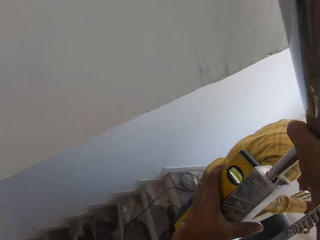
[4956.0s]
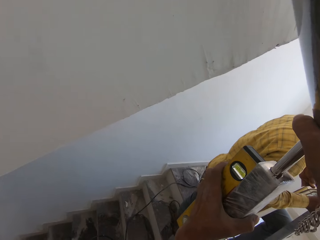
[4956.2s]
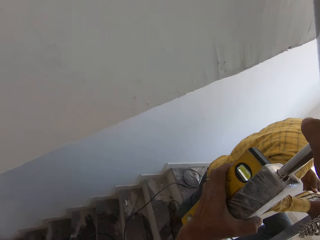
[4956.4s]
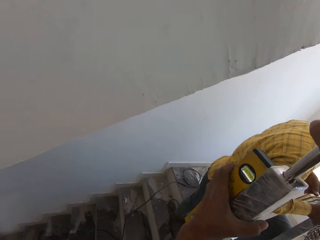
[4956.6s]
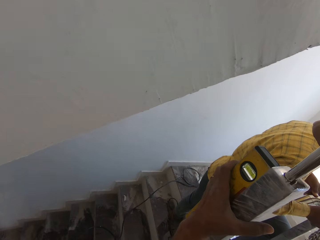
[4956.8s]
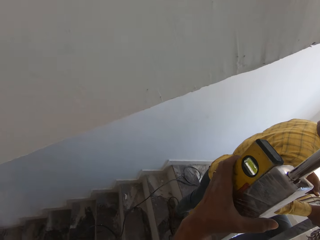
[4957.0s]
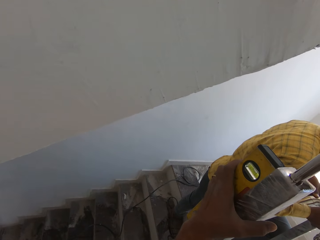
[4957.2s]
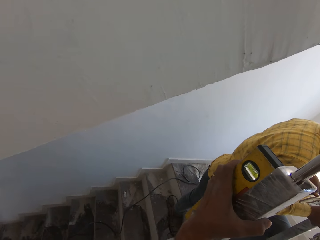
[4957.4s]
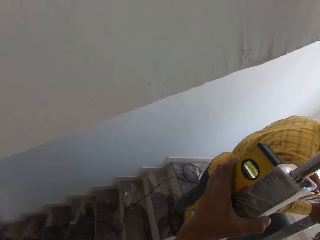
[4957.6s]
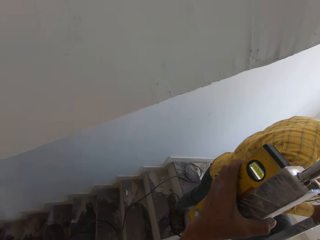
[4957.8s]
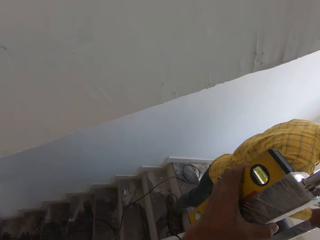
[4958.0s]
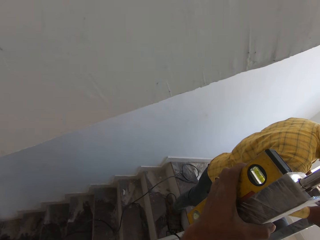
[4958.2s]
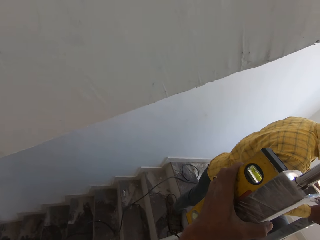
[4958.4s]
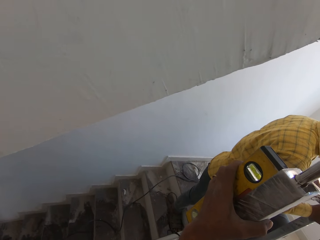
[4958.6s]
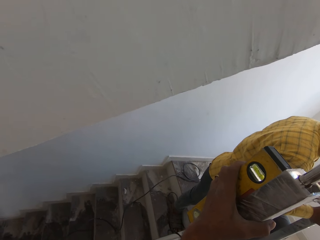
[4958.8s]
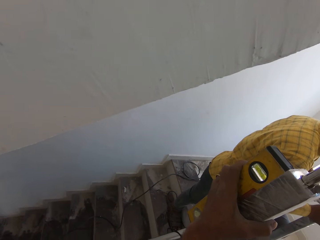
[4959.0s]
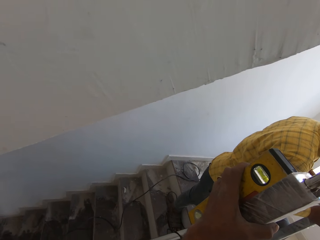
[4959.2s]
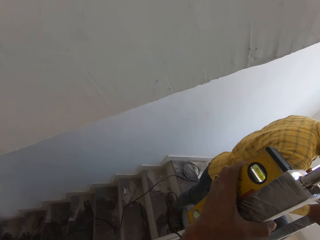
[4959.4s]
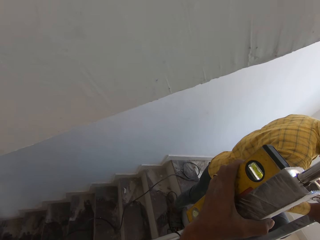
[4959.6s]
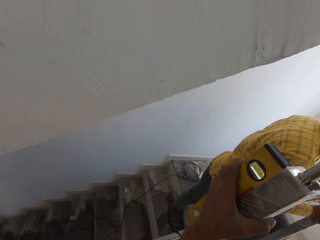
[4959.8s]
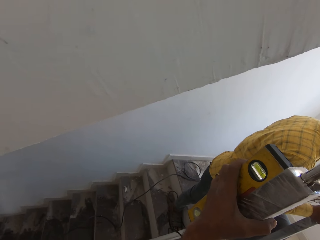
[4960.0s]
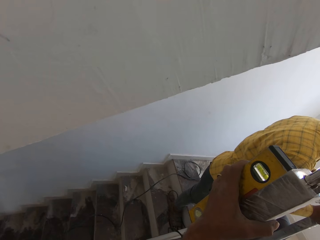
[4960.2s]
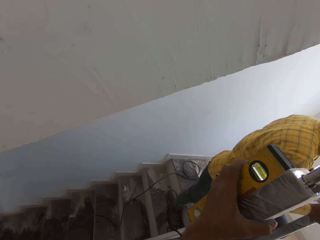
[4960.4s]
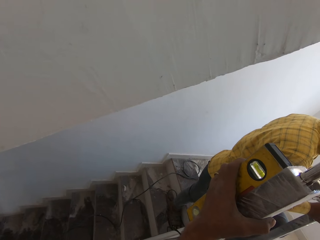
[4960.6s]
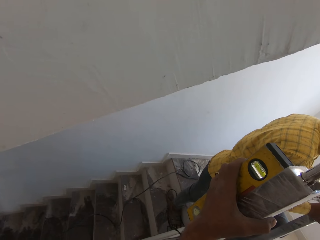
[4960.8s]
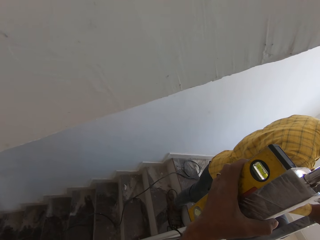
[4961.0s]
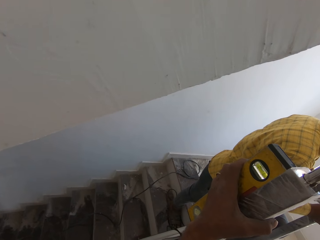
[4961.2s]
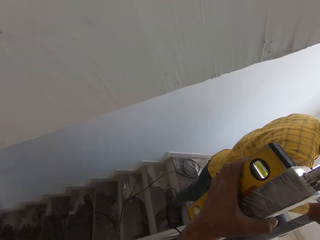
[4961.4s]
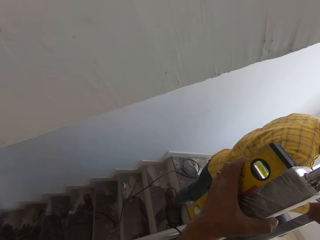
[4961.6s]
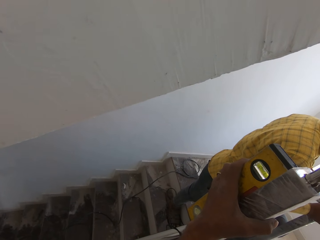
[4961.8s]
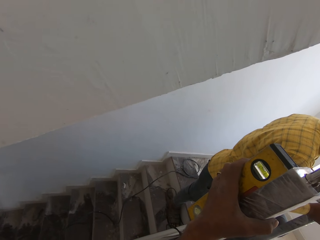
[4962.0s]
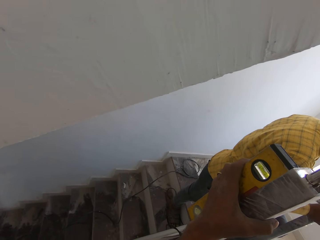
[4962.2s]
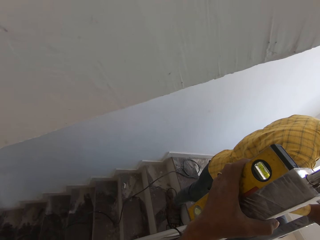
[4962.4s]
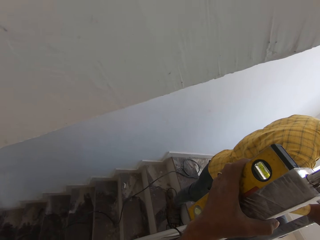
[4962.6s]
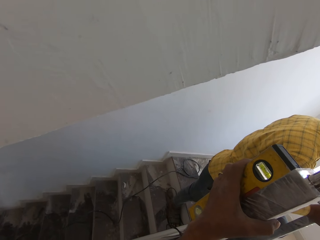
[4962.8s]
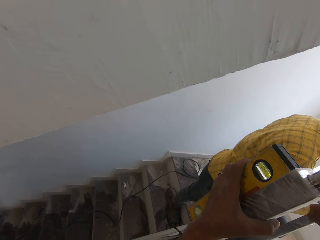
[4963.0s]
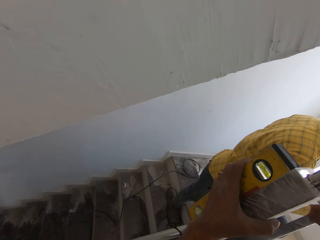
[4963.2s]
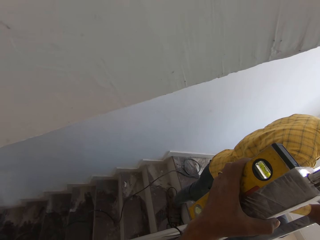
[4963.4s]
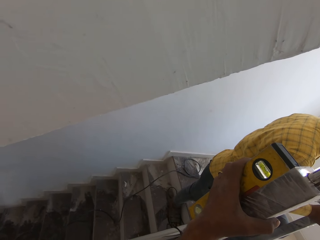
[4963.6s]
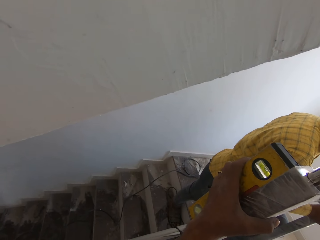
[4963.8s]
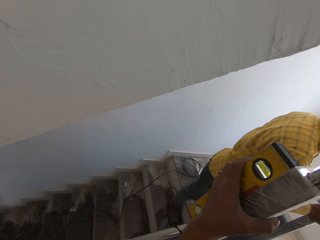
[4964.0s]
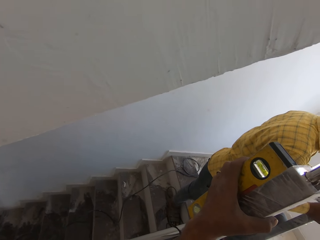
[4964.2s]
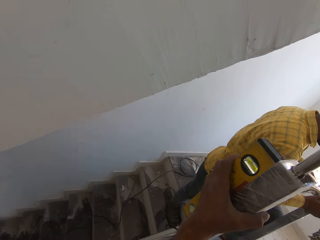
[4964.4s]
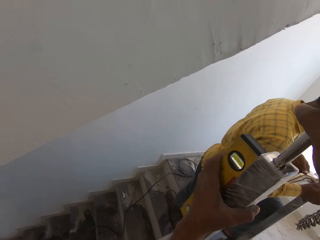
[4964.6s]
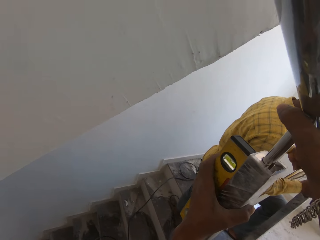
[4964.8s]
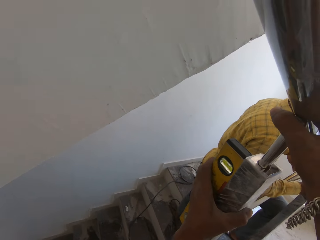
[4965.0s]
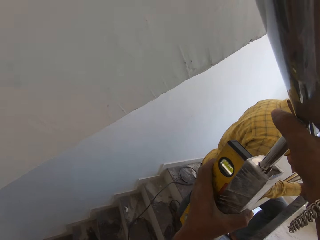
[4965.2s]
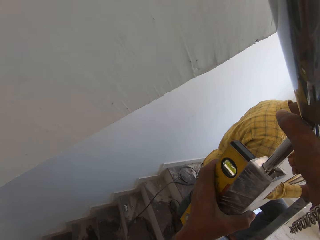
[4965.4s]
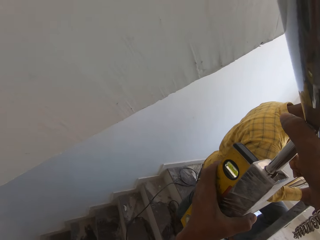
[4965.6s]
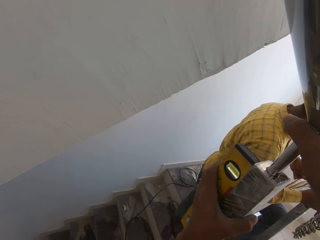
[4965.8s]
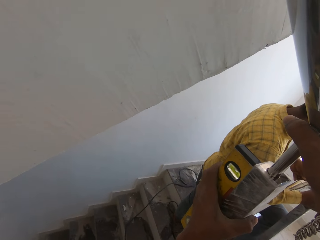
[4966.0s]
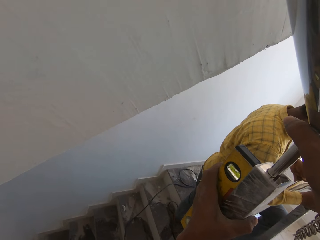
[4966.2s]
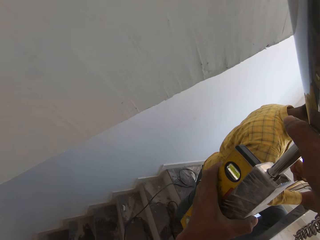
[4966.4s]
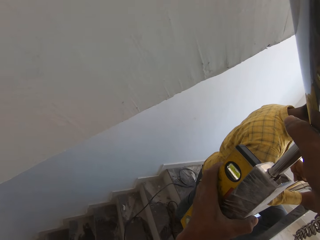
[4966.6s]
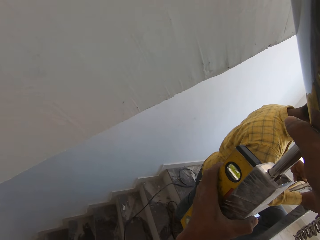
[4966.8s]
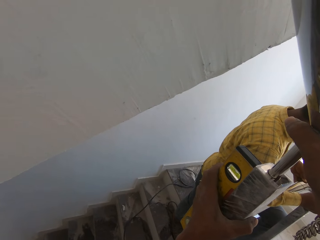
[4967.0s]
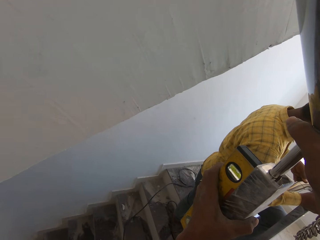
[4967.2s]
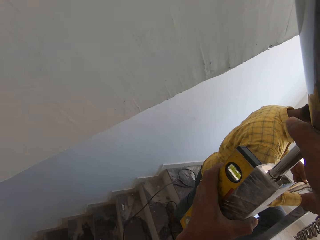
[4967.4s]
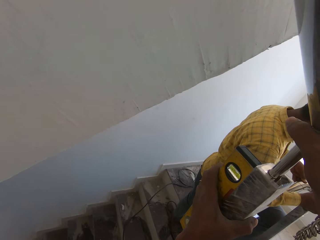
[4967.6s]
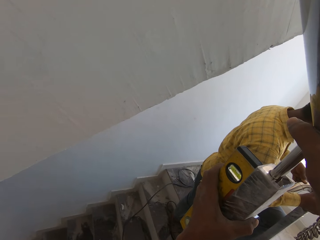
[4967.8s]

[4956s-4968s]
The camera wearer measures the column. They speak to the man. The man fixes the piece of metal.

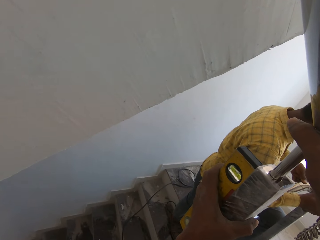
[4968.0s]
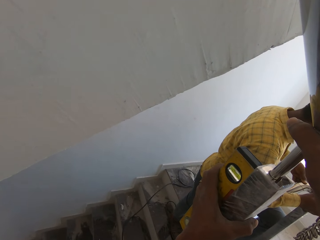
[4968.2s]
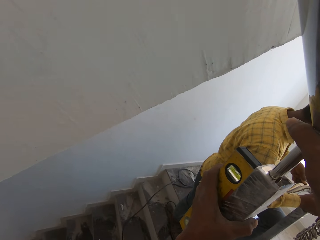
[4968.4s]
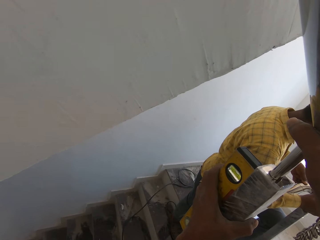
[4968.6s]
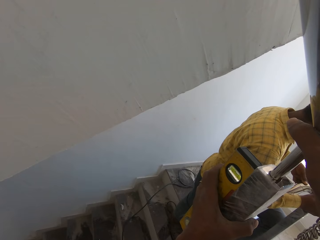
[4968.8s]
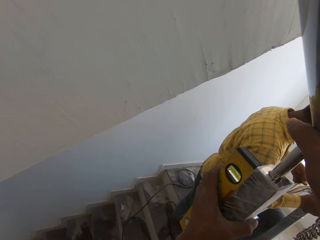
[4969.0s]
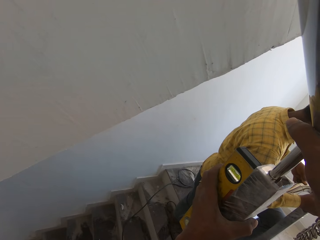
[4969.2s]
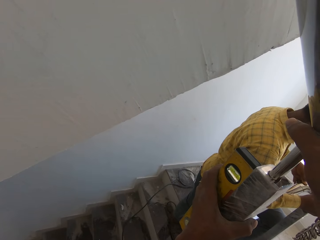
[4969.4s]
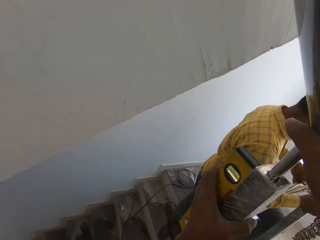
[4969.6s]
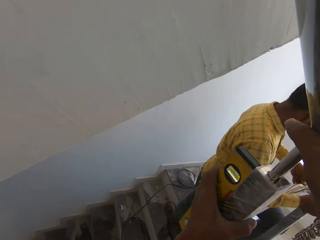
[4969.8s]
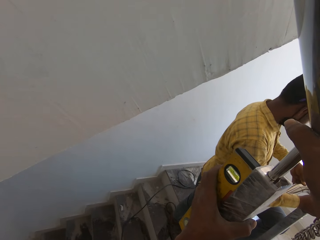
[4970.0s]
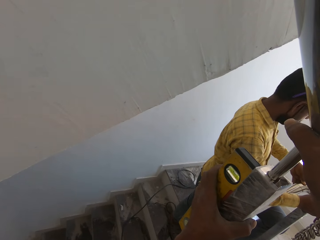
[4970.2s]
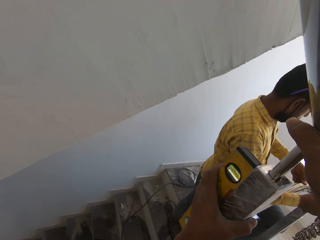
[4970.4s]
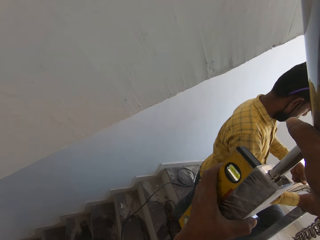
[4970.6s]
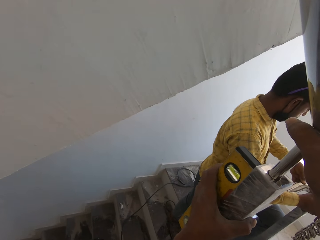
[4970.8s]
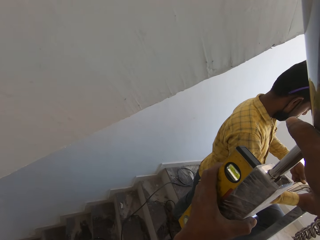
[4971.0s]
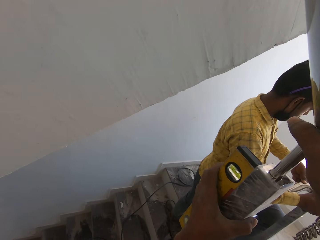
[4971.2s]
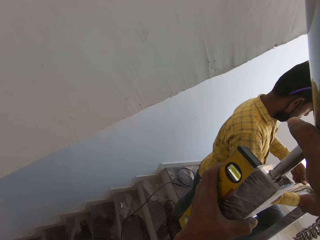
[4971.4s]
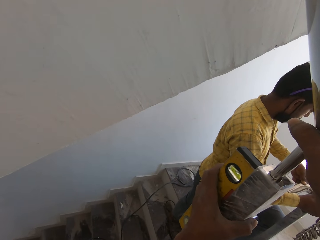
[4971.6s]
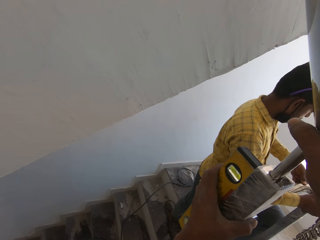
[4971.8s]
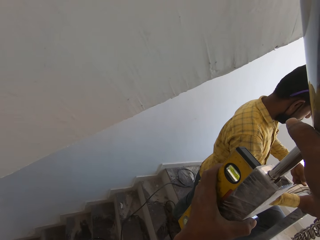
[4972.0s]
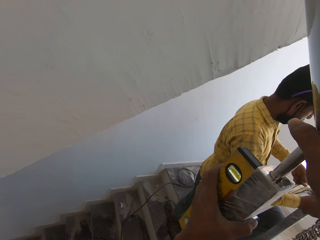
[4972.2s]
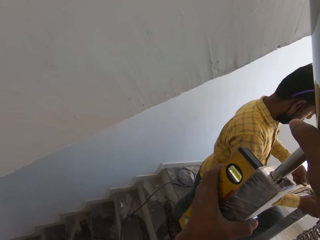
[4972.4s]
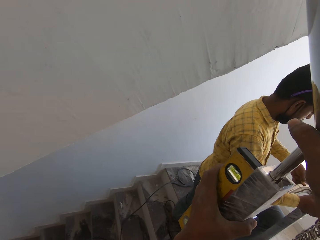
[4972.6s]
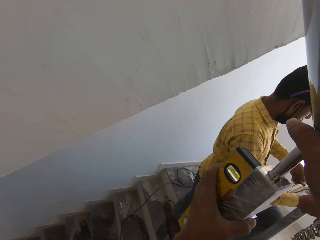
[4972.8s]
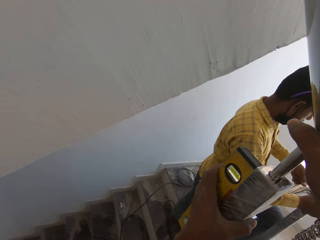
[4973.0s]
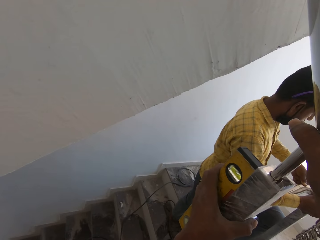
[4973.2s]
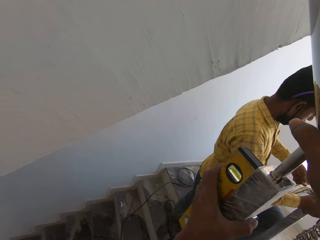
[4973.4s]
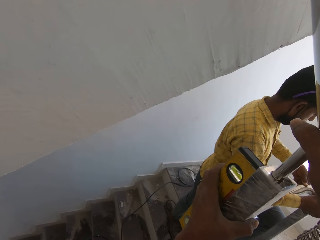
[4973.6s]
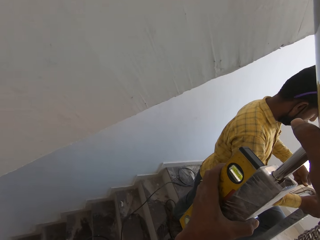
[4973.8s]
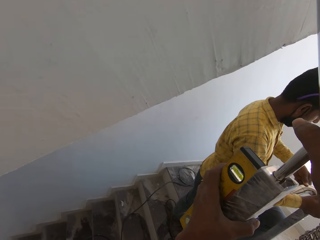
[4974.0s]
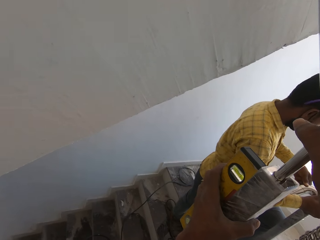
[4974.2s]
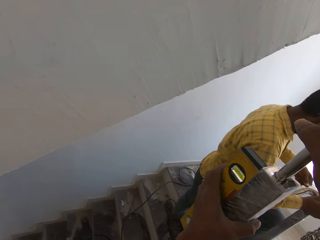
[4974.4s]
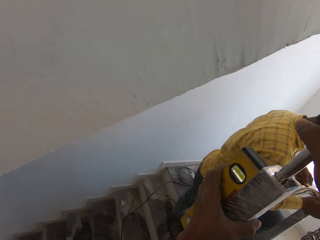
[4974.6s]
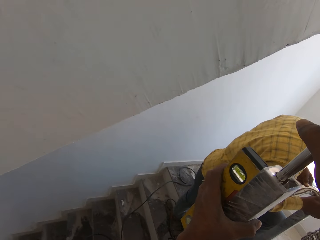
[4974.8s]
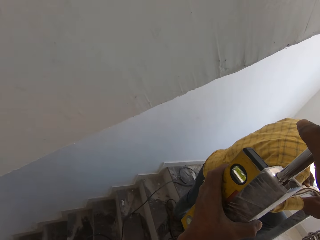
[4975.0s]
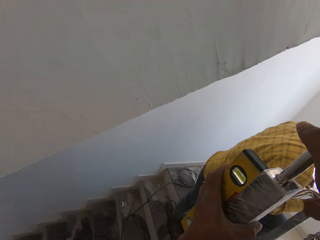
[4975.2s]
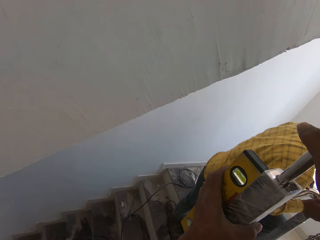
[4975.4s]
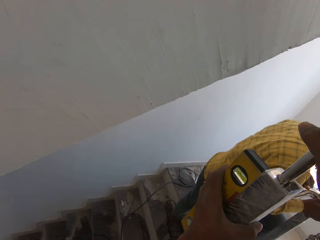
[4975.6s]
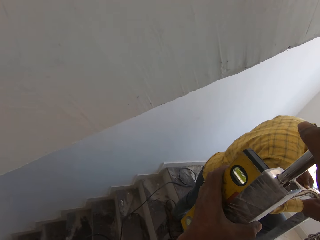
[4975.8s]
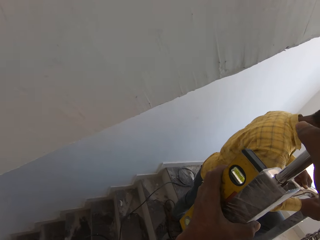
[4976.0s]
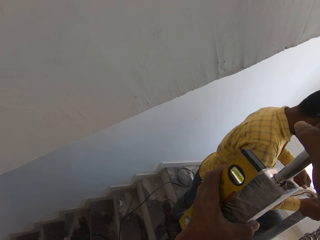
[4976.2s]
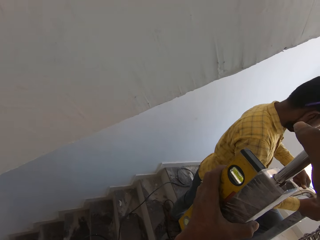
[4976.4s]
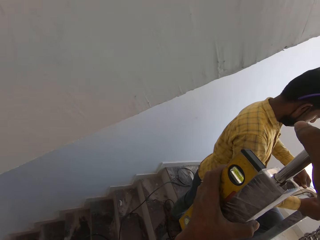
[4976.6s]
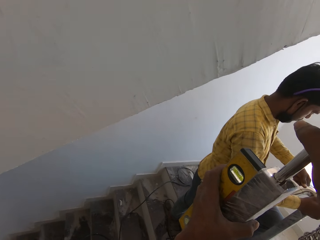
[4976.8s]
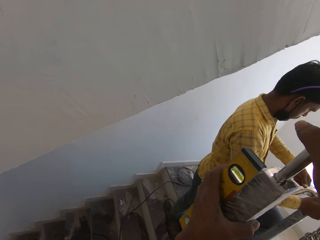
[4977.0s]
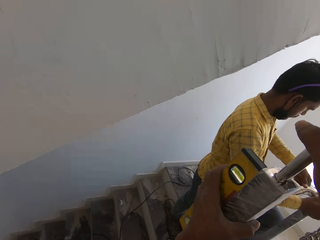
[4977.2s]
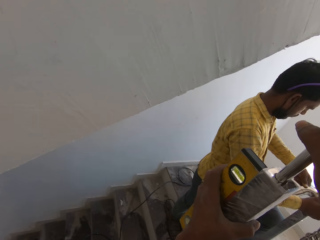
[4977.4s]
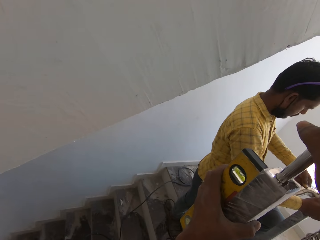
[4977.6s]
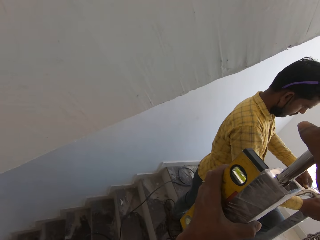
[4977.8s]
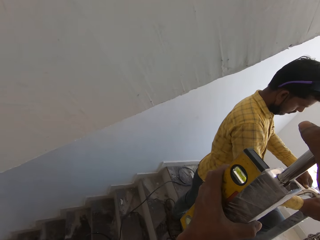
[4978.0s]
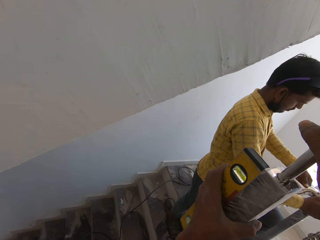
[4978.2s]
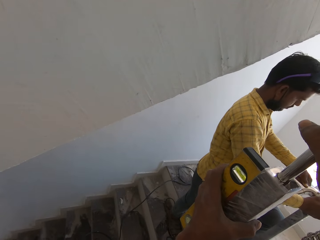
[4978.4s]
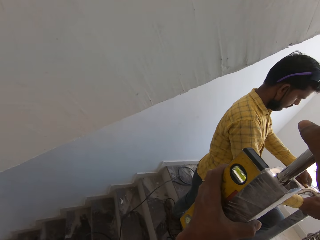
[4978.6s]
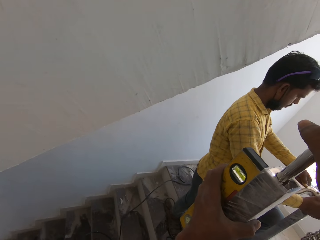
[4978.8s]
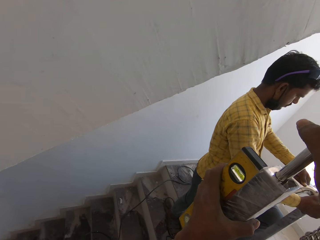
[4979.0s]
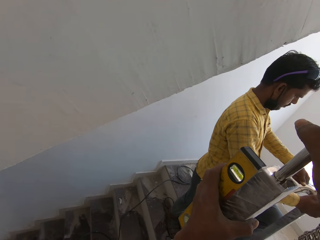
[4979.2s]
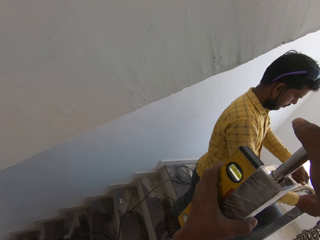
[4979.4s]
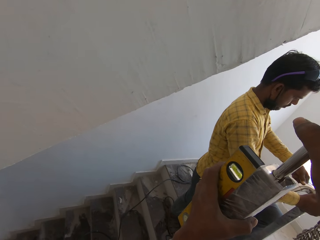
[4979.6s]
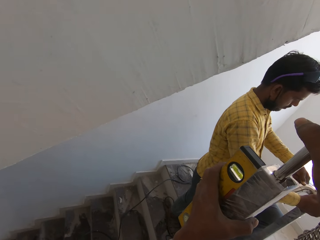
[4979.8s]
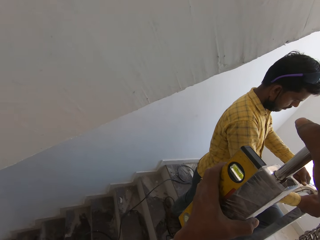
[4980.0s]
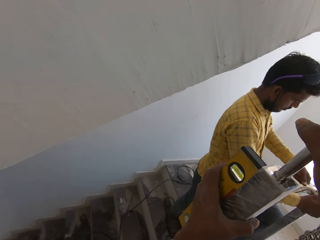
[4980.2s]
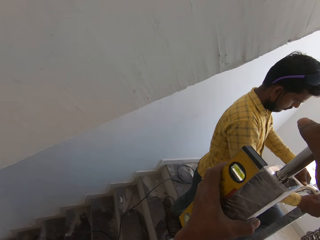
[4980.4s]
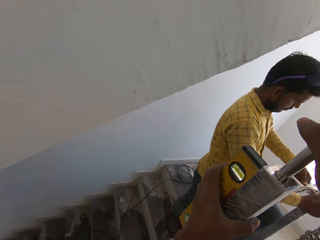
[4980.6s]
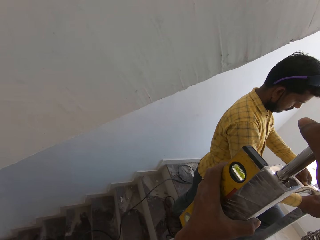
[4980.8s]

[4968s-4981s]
The camera wearer converses with the man.
